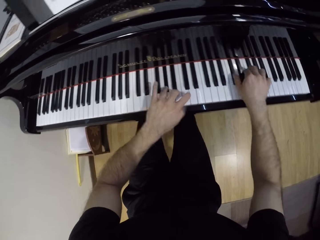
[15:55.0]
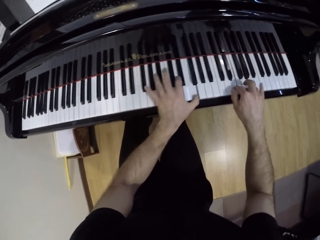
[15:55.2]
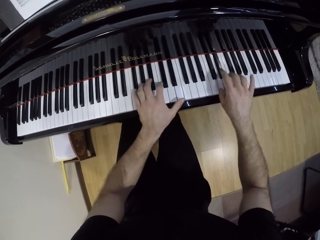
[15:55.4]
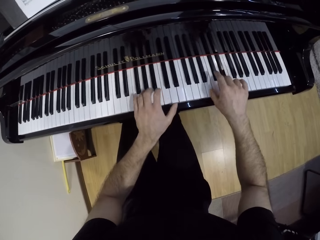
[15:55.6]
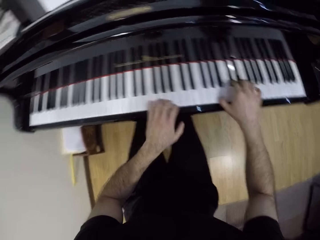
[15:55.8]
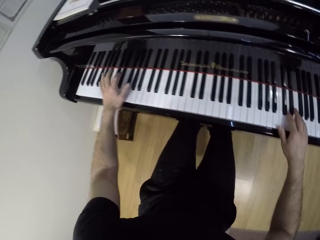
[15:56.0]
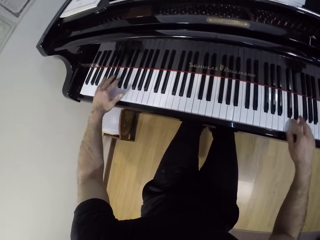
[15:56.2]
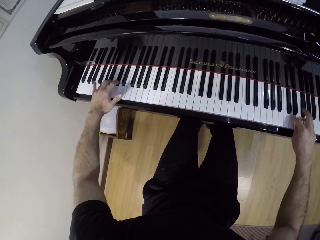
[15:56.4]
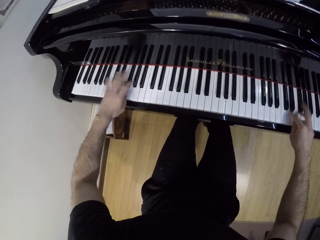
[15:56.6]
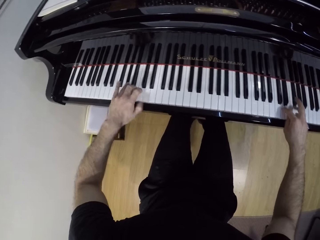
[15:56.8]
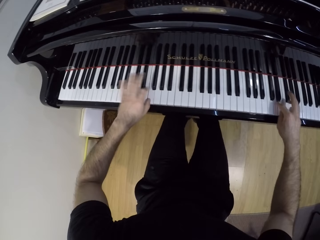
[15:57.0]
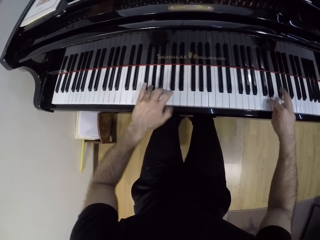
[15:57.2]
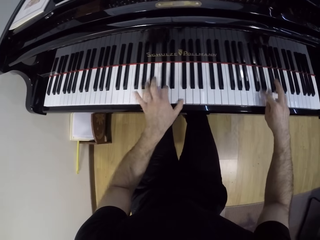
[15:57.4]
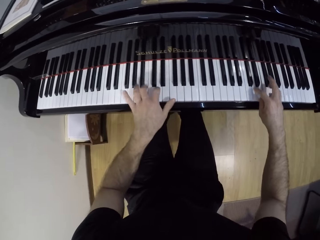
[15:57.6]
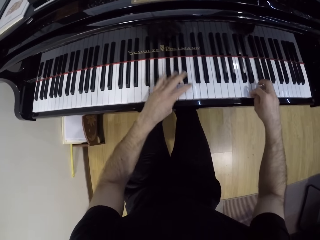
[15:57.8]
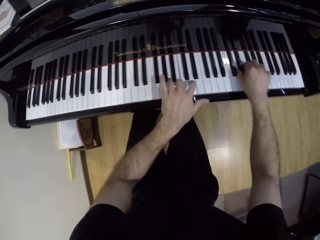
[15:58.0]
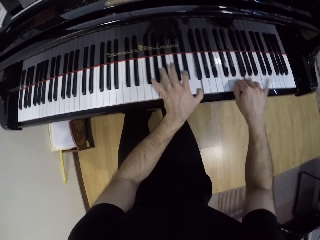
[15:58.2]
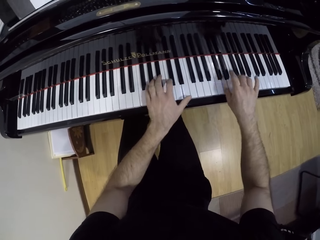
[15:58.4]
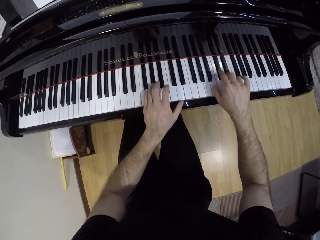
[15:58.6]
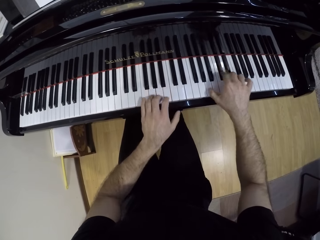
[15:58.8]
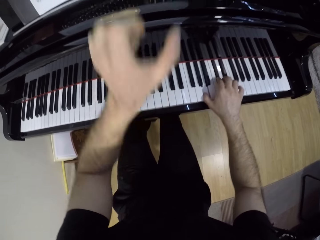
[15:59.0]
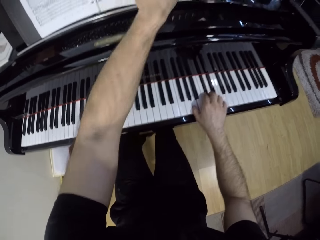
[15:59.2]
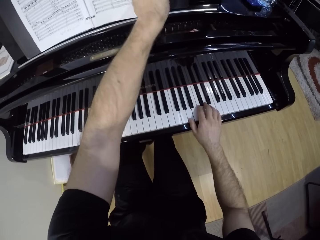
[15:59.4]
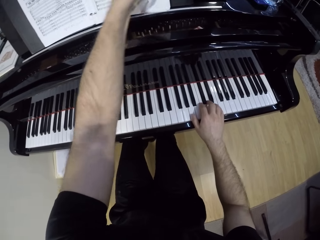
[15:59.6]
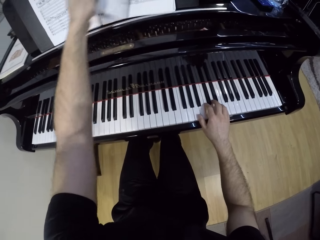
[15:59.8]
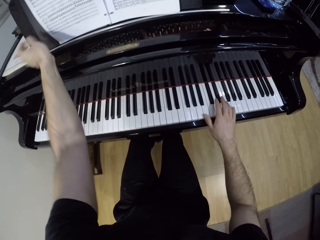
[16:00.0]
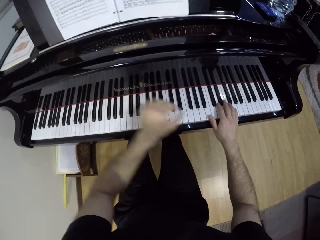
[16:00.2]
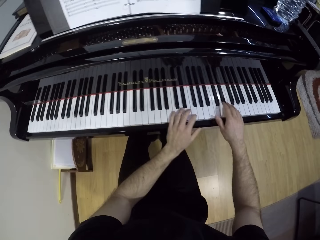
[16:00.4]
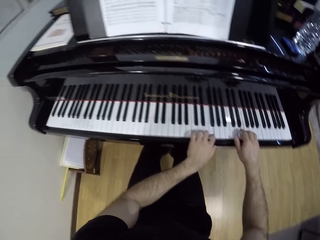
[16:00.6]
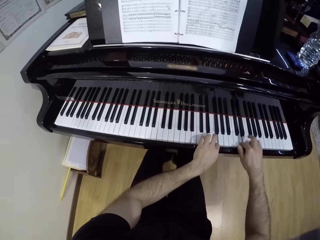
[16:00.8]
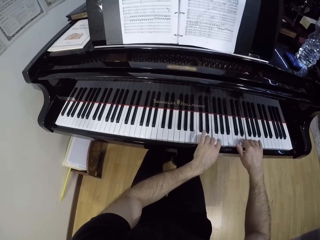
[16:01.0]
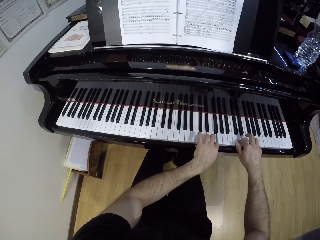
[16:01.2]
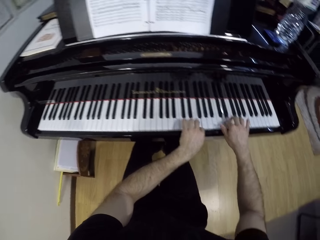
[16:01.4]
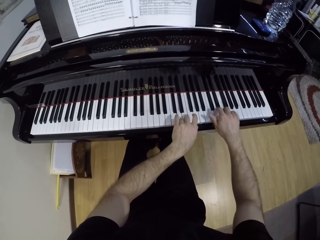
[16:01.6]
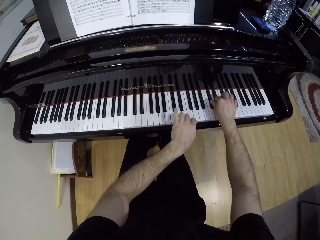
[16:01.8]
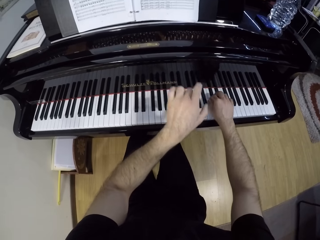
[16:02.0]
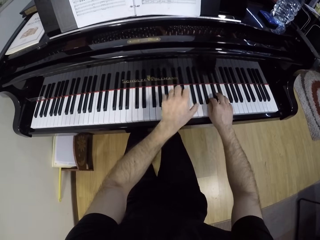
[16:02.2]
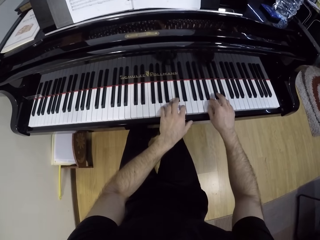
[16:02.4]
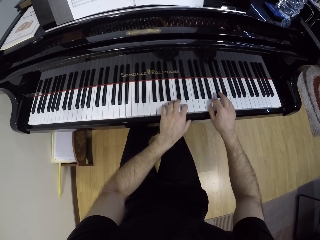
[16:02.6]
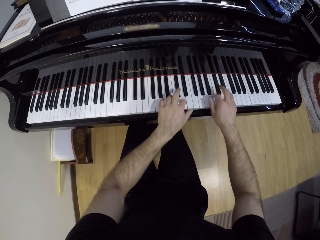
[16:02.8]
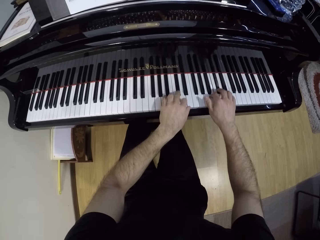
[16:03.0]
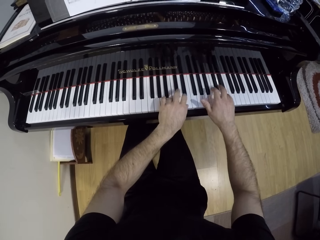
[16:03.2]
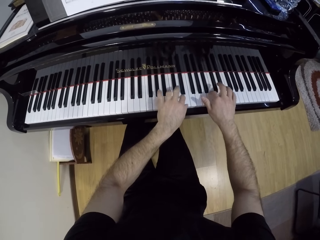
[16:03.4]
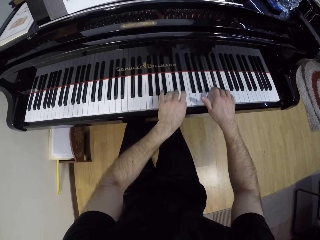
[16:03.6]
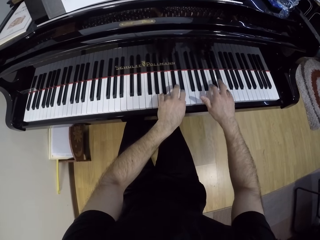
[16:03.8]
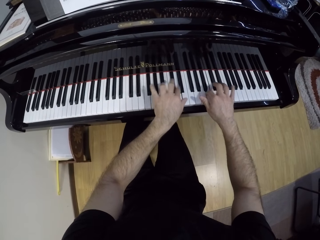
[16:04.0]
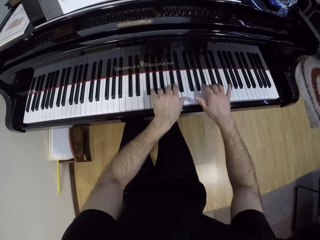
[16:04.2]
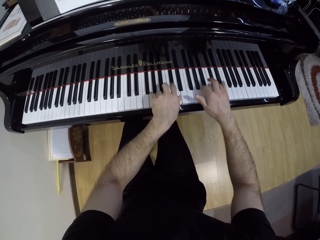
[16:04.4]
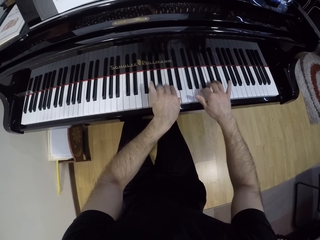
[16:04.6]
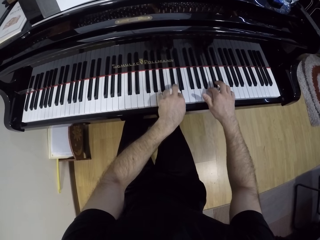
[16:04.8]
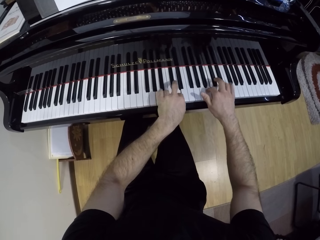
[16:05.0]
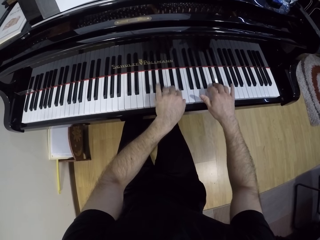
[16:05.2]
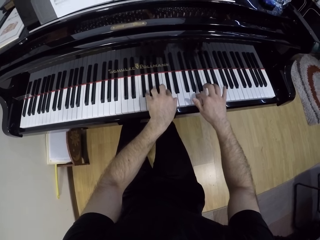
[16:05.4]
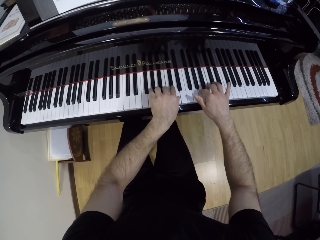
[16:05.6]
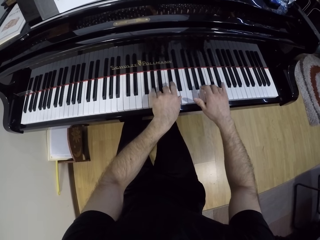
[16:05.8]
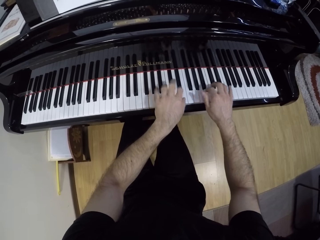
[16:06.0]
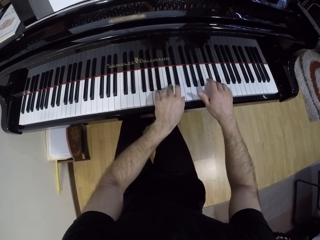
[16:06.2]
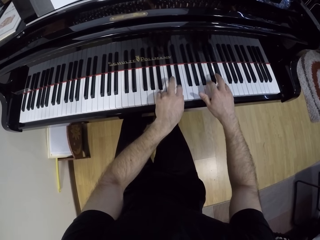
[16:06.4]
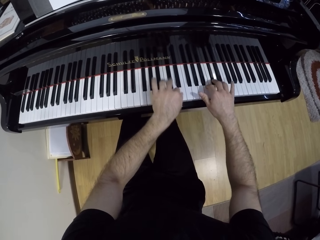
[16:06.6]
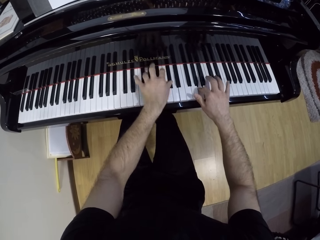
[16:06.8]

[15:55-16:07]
The camera wearer plays the piano with his right hand. He turns a page of the music book with his left hand. He plays the piano with both hands.

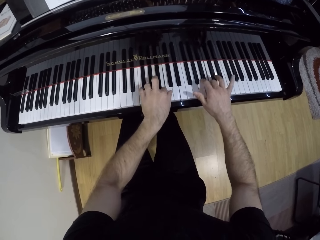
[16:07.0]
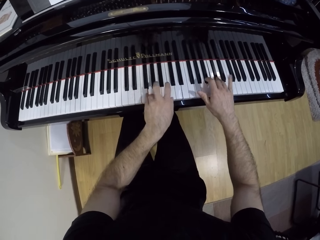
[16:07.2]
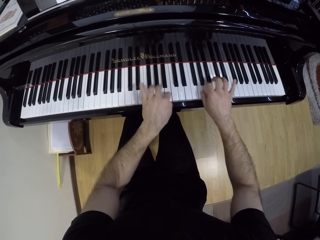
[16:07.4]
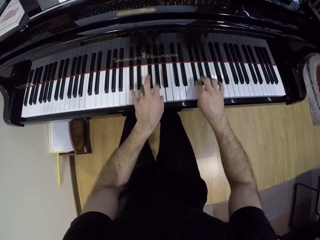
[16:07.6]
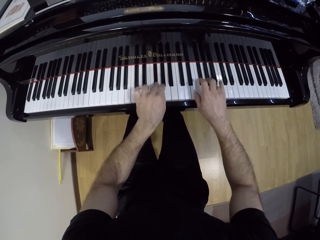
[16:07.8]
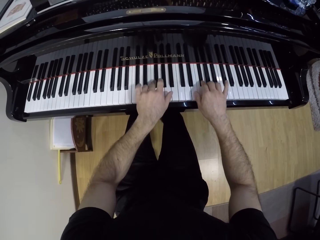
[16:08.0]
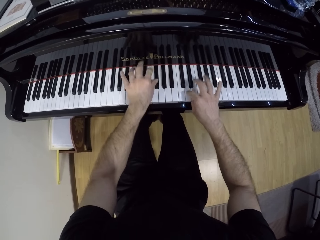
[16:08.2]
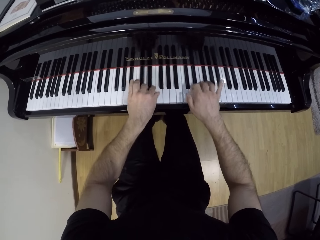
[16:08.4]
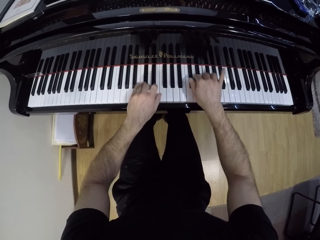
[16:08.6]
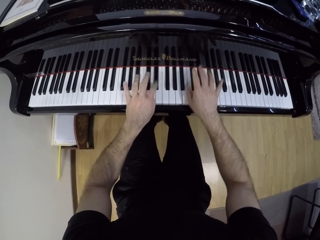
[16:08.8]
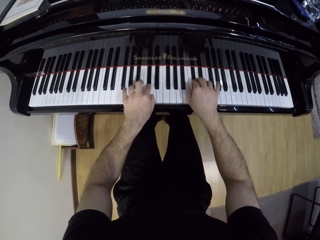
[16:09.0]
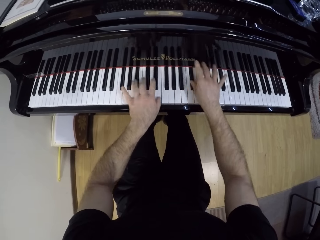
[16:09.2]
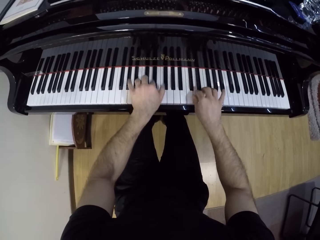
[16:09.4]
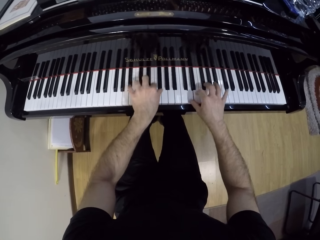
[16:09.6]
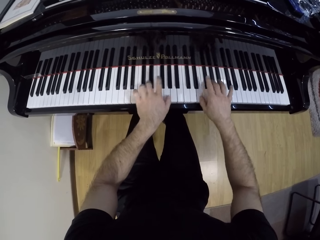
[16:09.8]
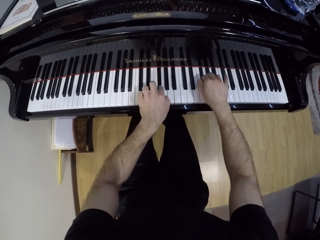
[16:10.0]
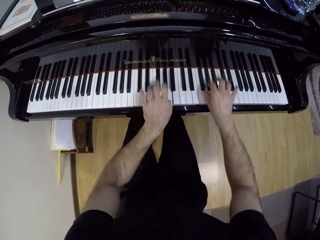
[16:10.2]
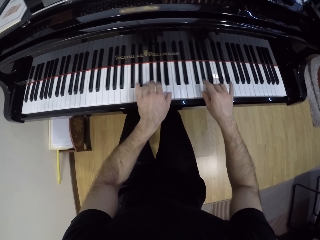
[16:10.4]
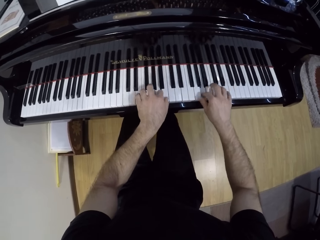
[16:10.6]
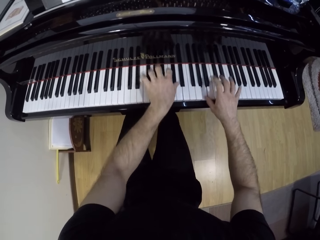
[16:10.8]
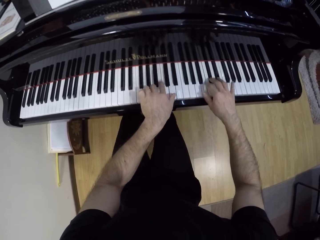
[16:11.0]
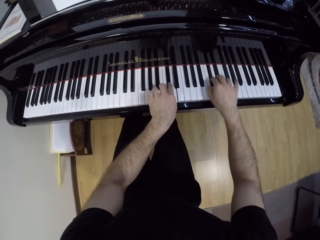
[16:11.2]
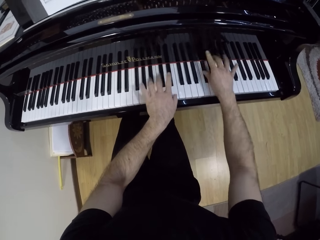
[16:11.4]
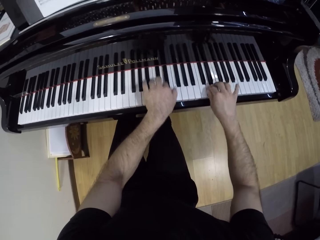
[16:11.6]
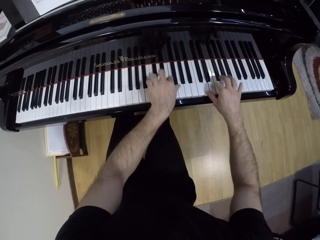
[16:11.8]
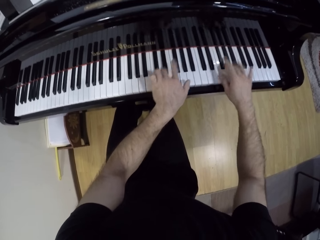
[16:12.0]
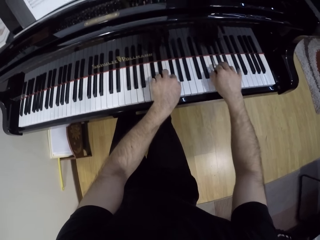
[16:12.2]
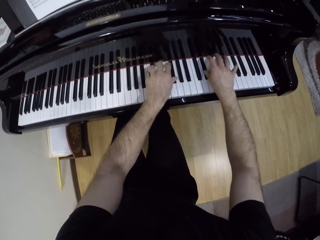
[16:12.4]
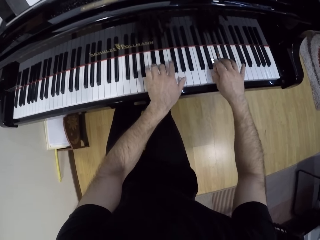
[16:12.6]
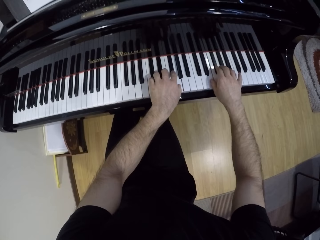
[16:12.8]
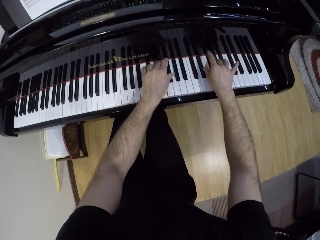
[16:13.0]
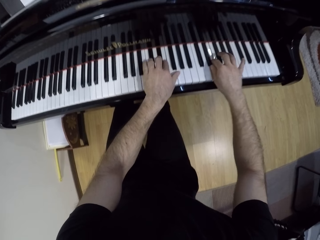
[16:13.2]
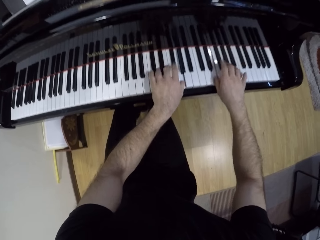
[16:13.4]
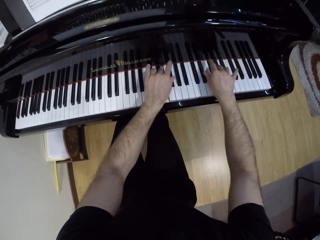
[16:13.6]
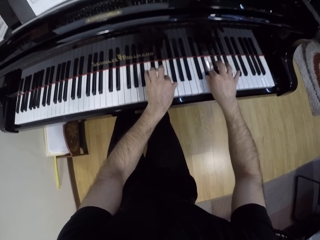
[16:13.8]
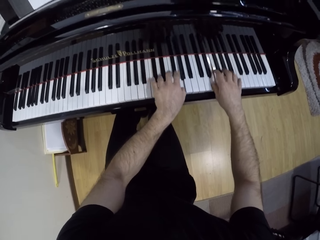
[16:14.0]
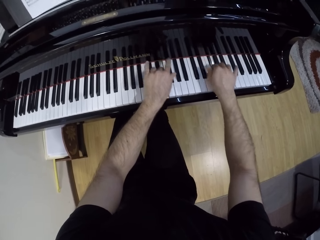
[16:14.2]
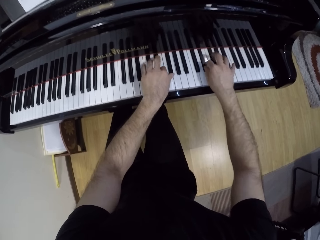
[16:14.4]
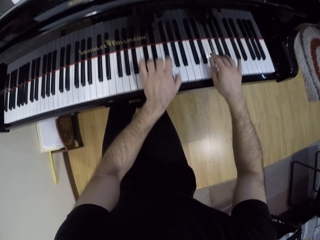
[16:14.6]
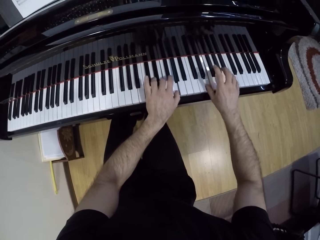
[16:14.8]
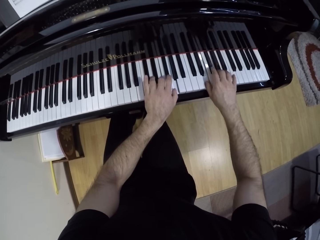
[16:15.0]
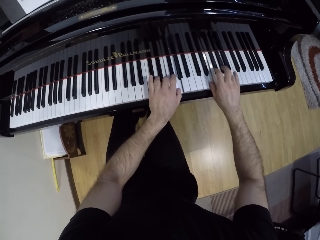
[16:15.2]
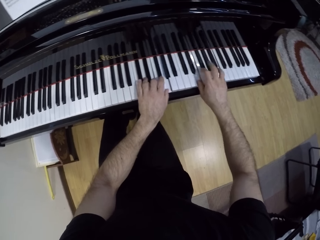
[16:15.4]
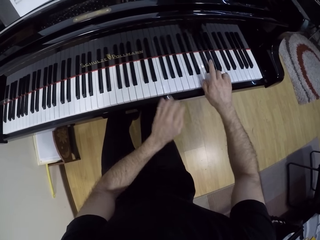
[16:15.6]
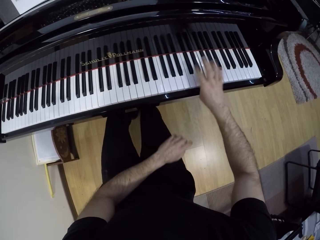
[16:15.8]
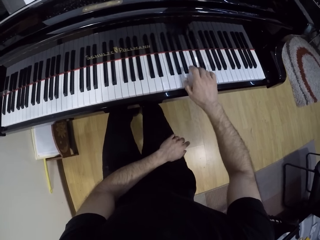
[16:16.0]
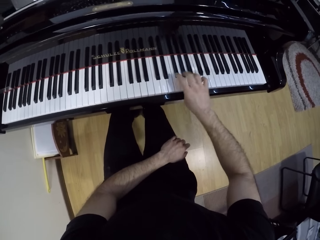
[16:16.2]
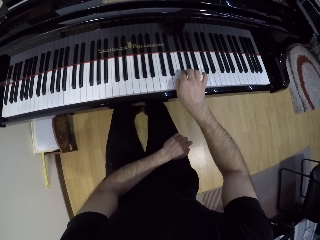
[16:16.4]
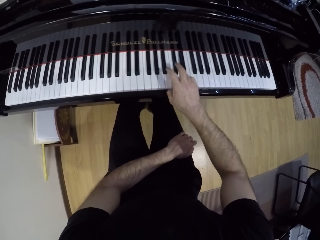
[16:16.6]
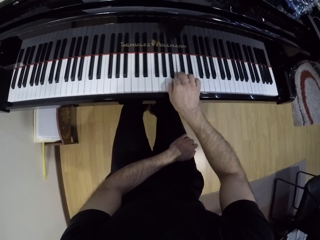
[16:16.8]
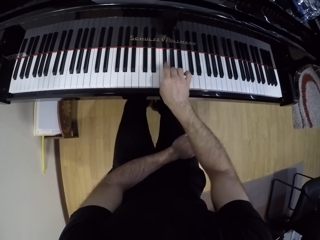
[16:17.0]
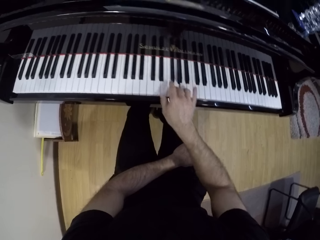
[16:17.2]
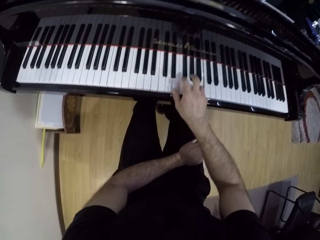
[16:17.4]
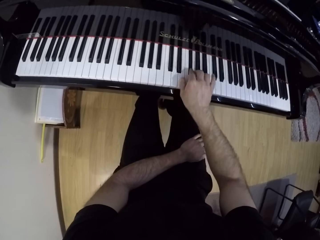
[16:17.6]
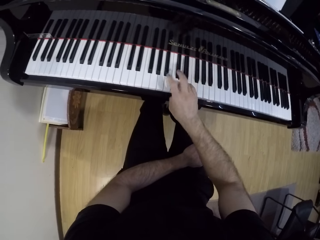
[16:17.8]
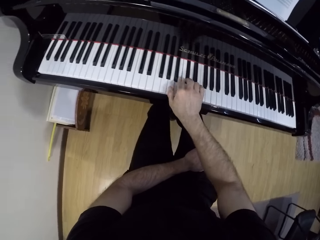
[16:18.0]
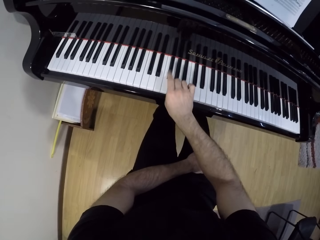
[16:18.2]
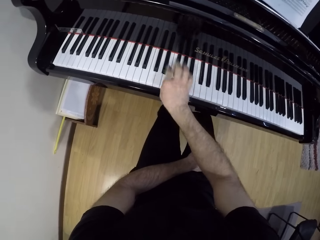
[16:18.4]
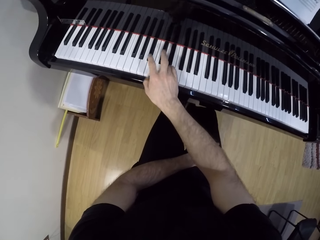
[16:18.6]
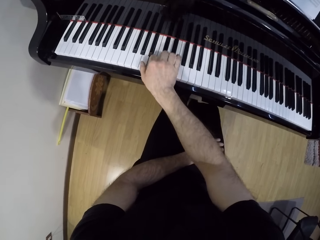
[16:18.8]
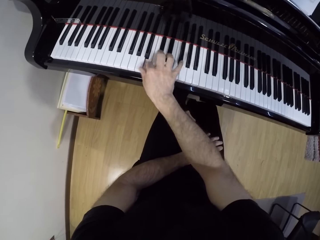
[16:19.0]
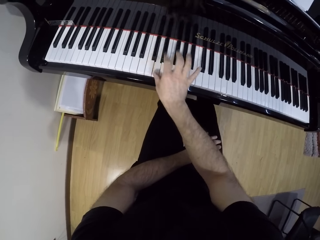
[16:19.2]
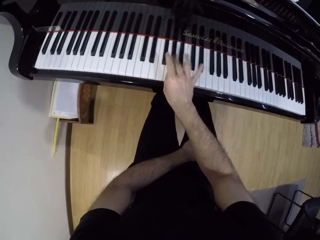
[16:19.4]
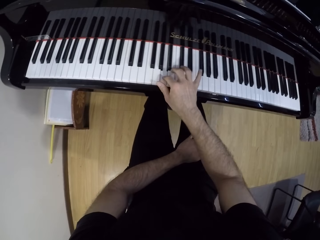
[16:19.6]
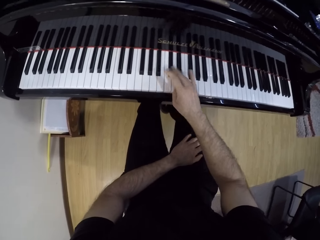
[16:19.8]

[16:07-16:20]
The camera wearer plays the piano with his right hand.
